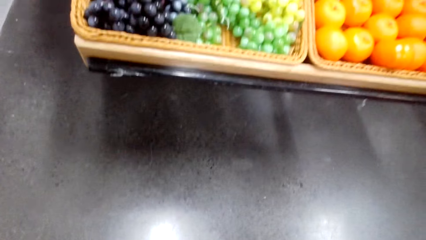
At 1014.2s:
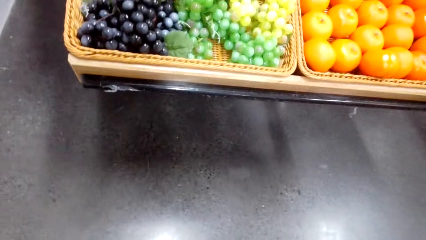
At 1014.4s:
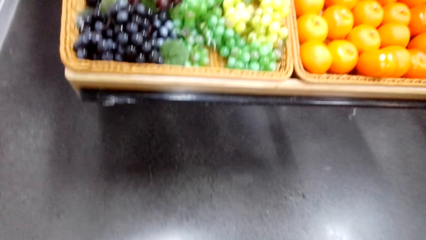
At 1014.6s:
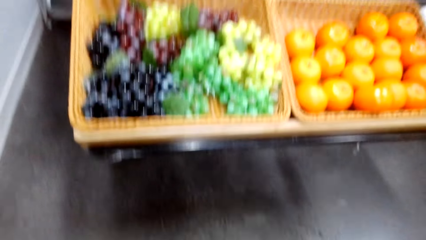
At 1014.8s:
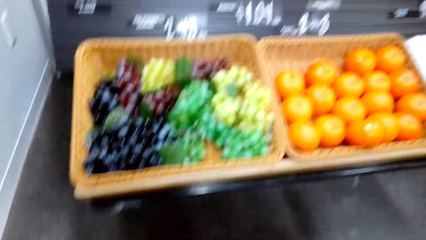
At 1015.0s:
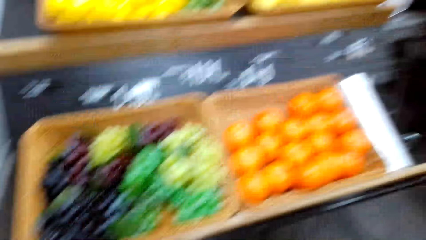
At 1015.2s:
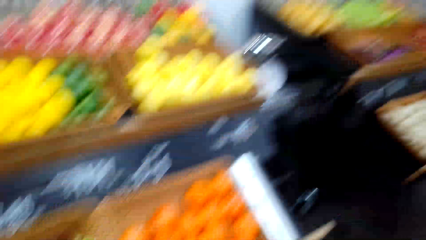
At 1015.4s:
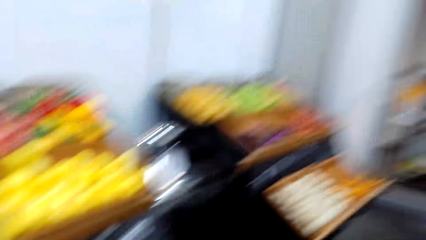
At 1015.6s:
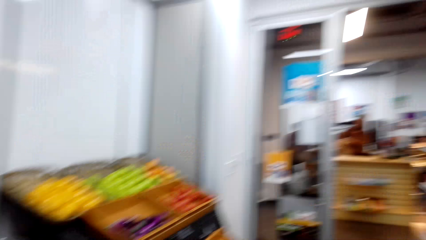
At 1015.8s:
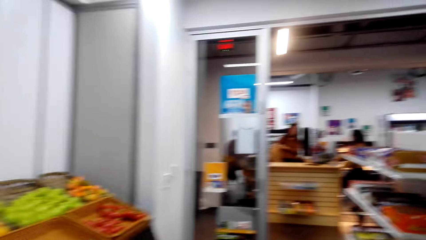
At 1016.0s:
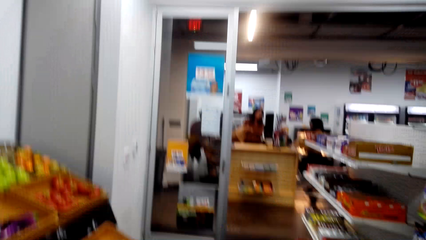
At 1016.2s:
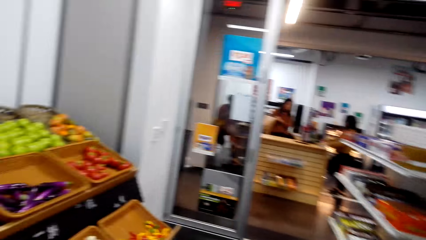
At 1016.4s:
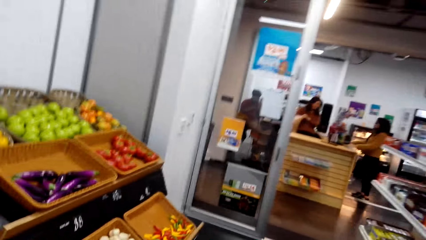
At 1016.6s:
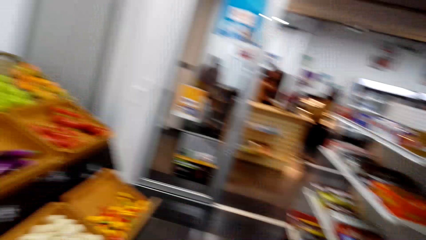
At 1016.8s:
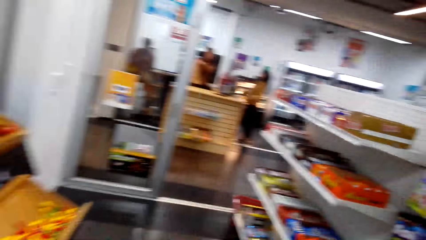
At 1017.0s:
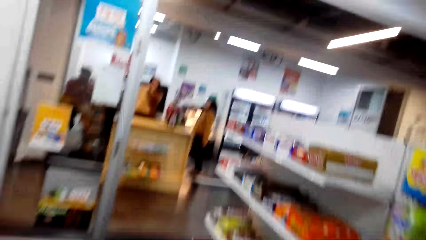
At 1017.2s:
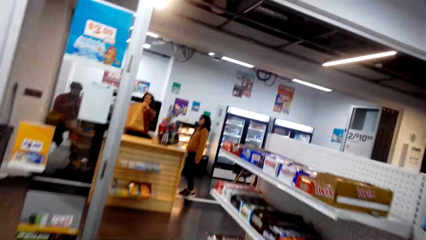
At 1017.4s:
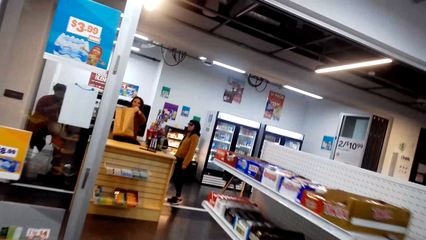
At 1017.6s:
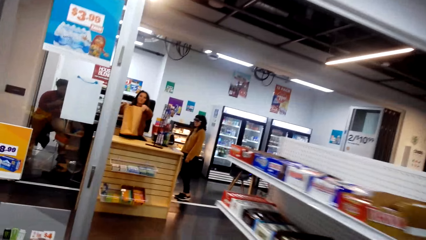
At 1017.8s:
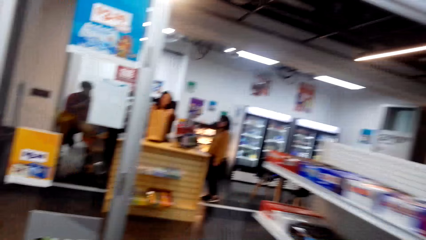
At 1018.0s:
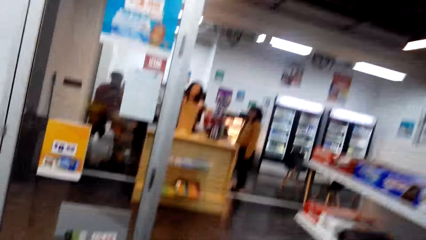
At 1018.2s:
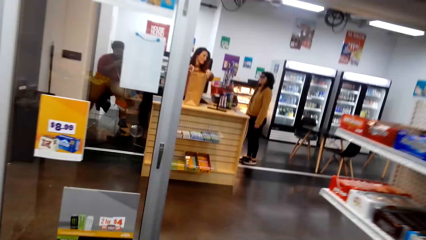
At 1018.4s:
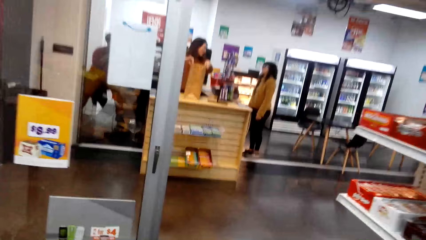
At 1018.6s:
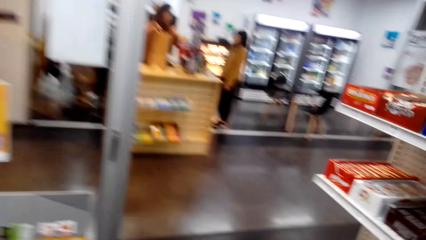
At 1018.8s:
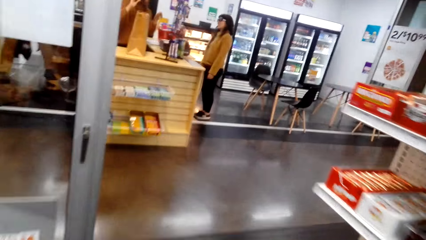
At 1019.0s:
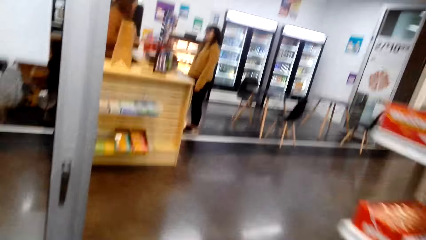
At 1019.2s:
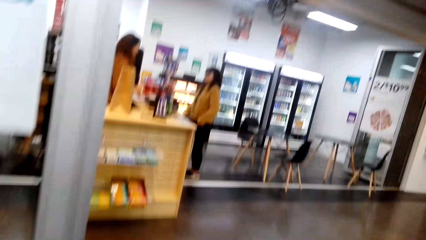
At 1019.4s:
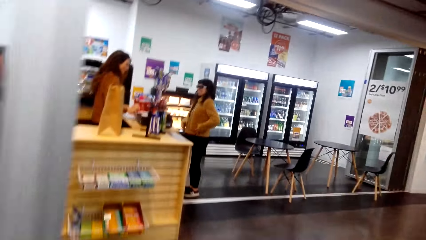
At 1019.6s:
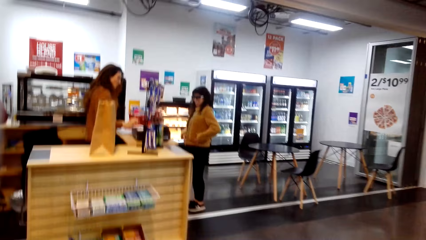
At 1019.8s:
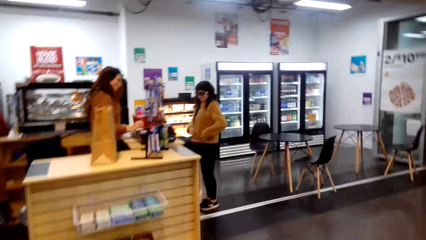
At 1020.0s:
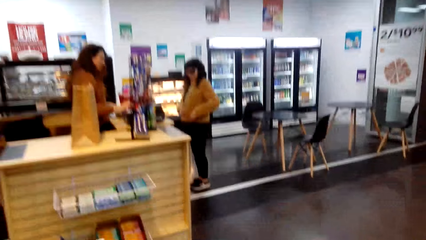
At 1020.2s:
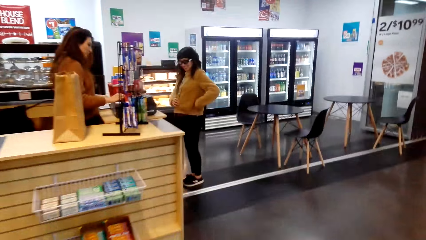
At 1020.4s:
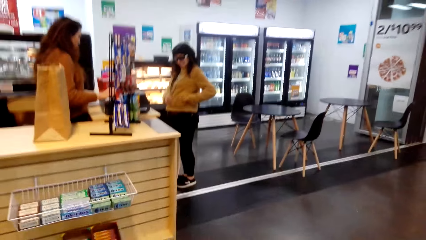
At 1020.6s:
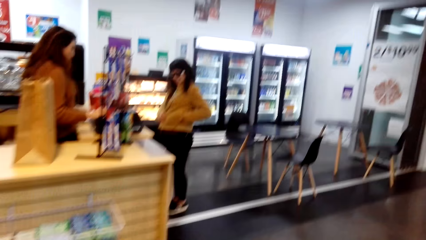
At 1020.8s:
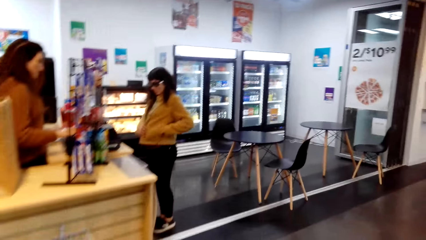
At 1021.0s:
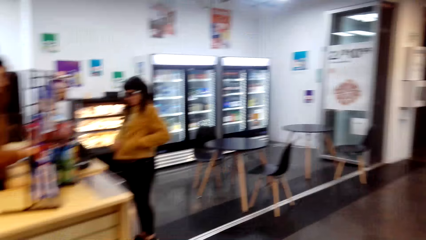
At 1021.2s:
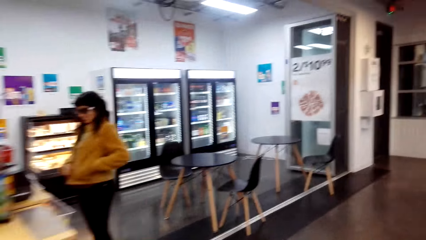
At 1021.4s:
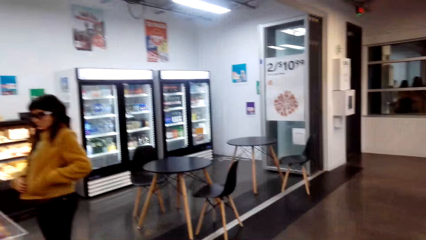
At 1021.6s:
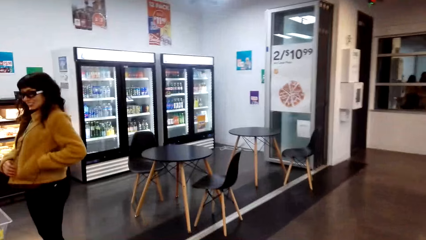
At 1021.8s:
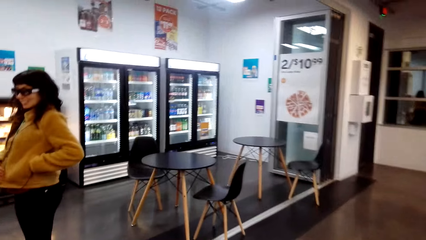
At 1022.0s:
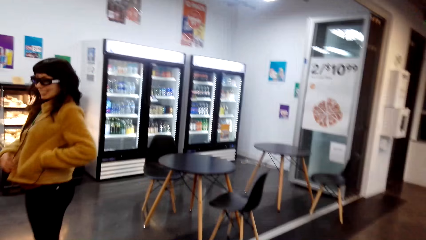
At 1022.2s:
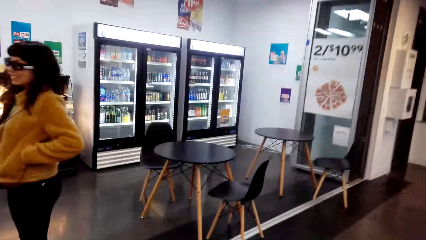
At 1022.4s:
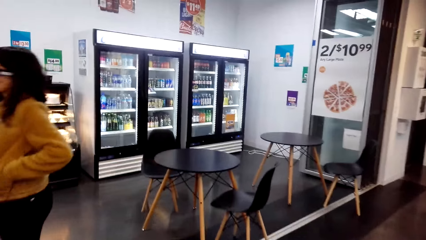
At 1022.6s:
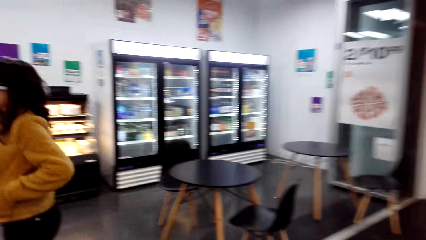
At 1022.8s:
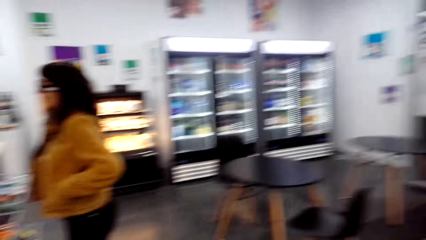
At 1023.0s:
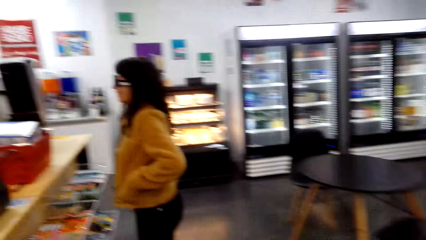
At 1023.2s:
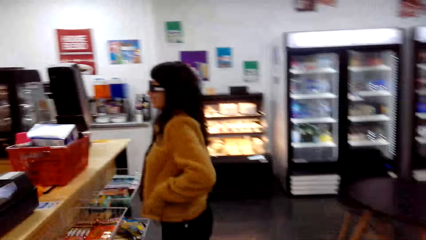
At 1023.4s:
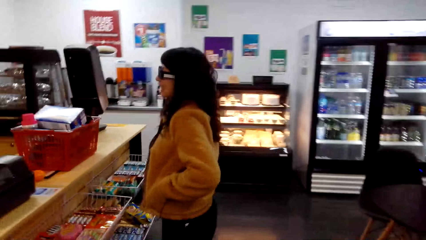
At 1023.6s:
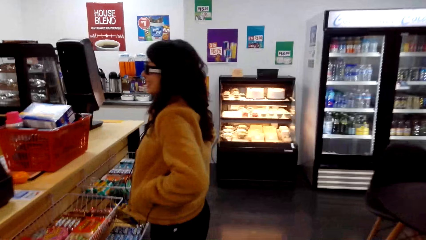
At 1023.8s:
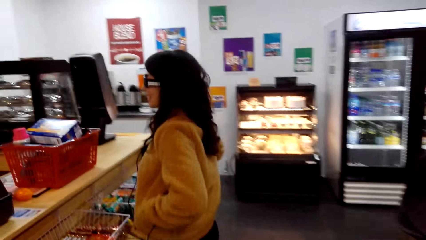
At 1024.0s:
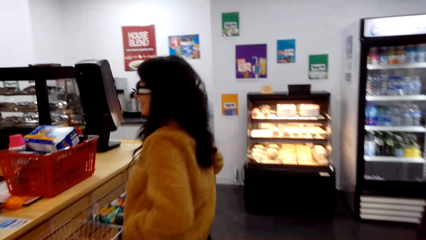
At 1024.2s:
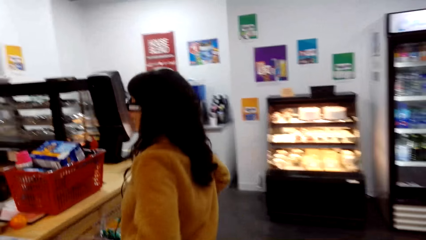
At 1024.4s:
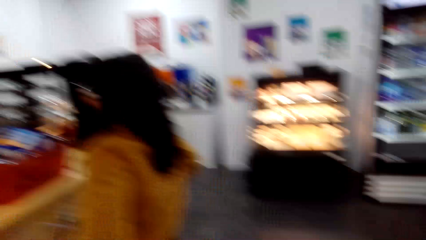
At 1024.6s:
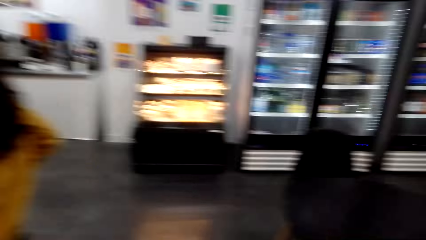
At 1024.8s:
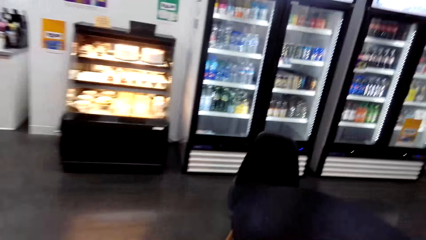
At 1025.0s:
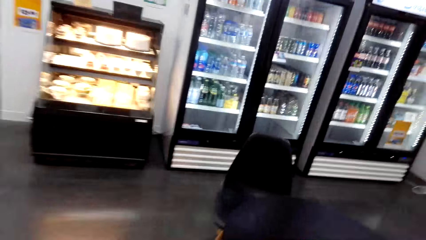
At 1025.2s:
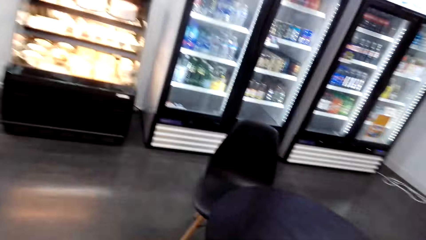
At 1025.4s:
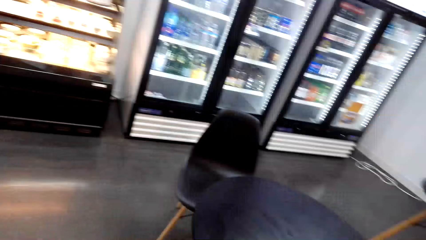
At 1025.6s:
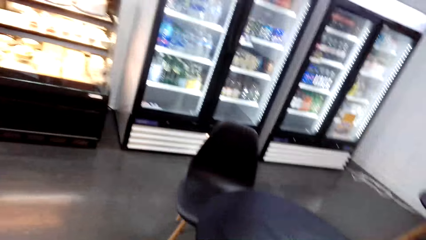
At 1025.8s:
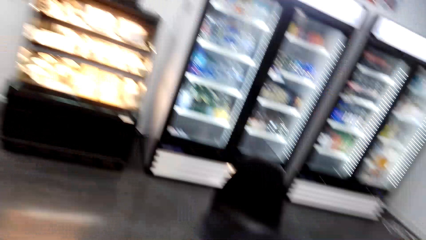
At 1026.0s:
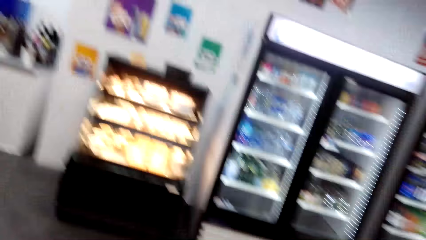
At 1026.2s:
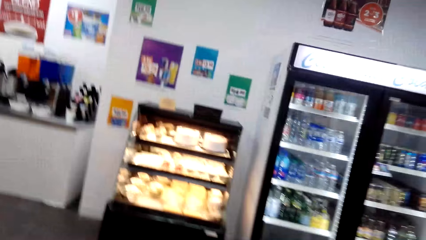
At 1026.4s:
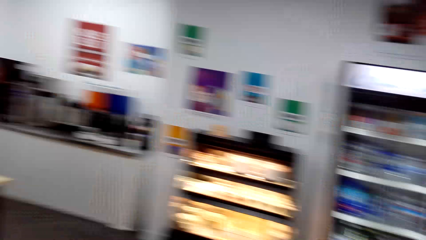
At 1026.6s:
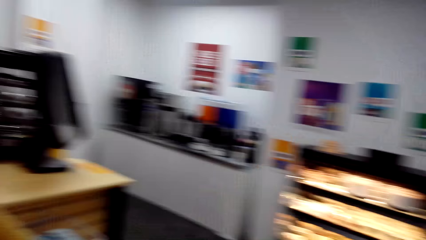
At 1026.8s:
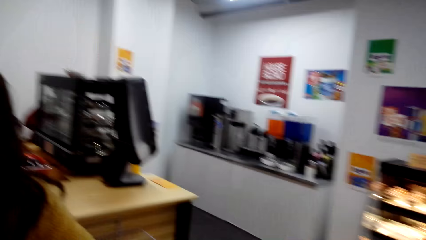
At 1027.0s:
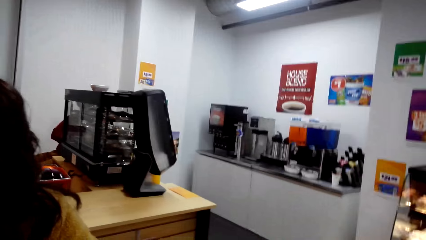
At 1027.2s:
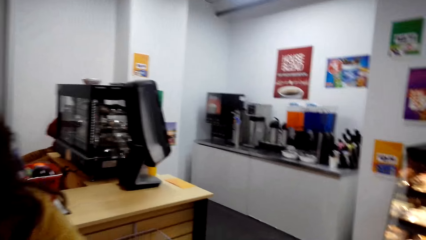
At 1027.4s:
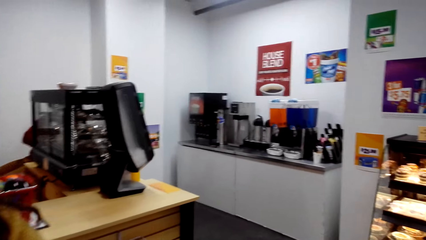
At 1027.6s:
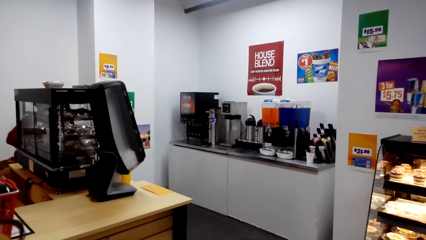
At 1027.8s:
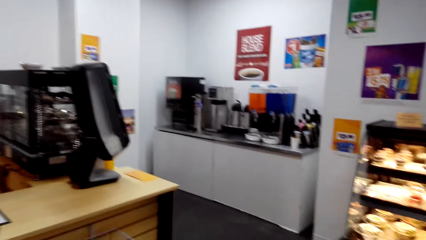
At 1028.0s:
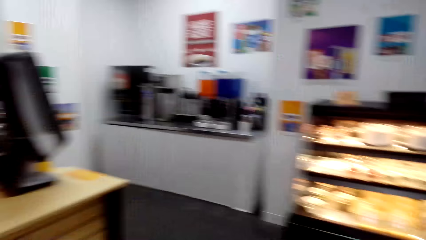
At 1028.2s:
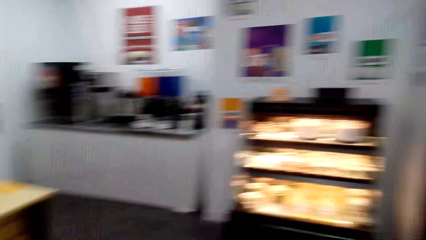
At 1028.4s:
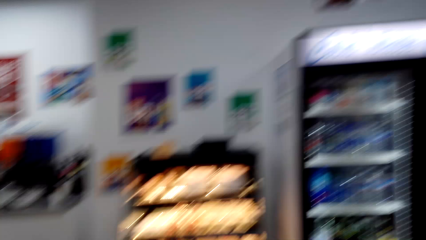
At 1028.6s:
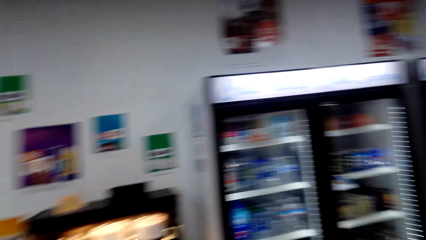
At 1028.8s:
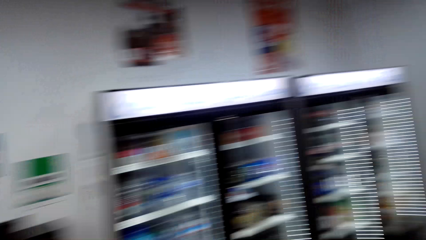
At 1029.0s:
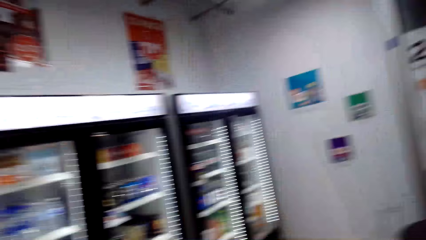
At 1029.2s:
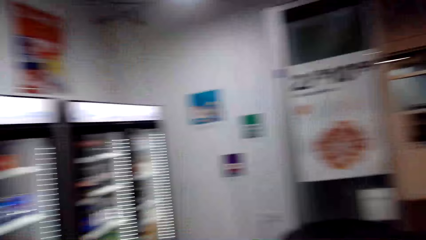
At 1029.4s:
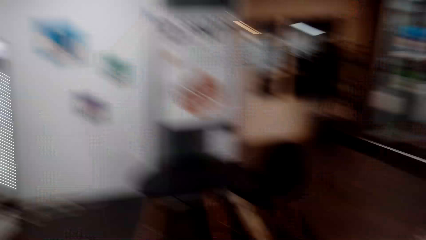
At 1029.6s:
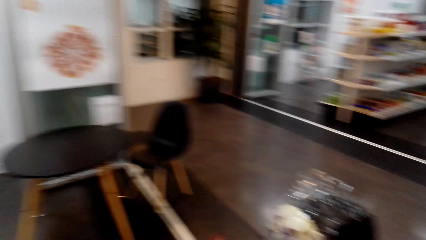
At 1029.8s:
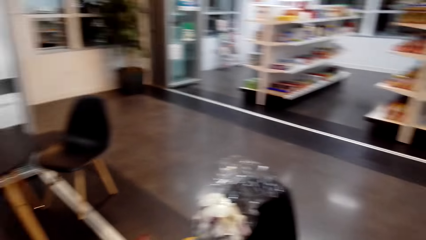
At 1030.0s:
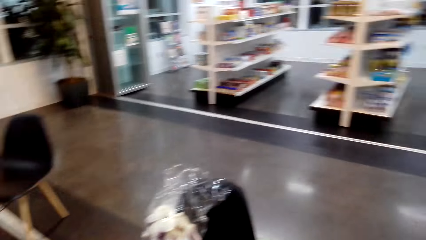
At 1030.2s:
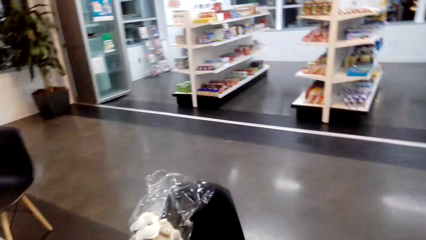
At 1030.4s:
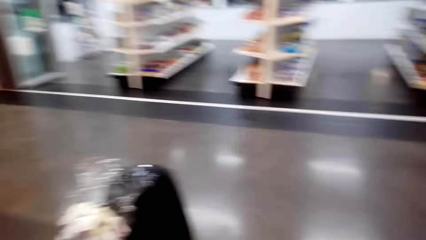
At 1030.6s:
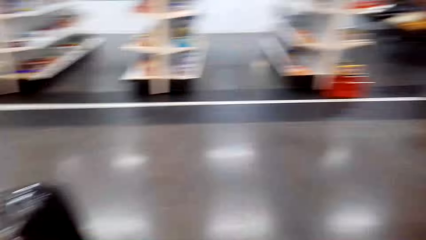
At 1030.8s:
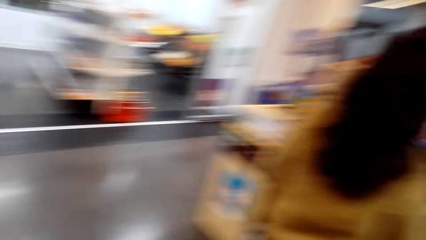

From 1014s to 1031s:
The camera wearer puts something in the measure machine. They walk around.
